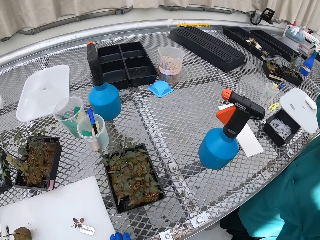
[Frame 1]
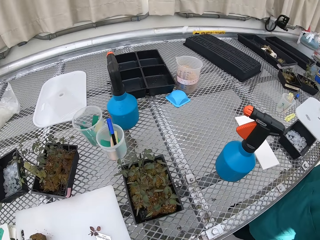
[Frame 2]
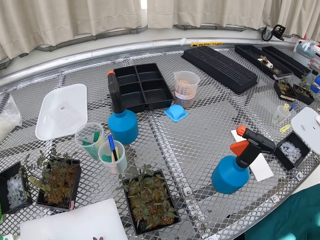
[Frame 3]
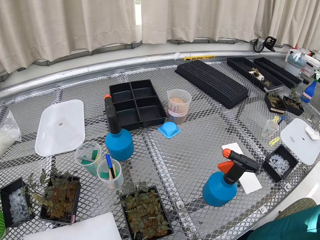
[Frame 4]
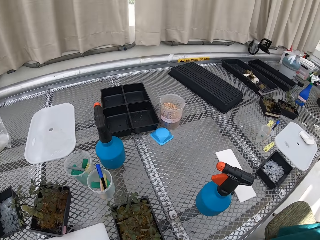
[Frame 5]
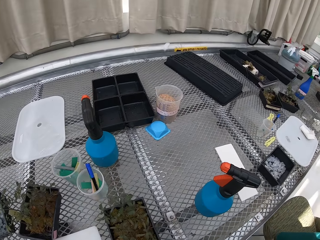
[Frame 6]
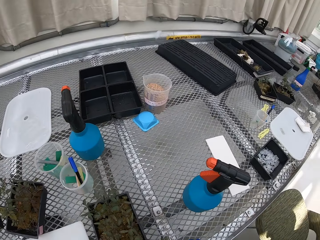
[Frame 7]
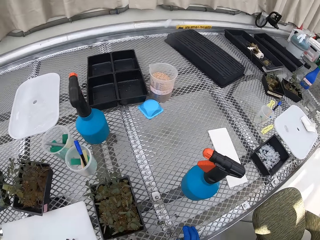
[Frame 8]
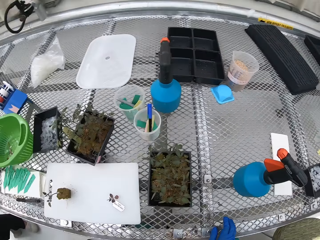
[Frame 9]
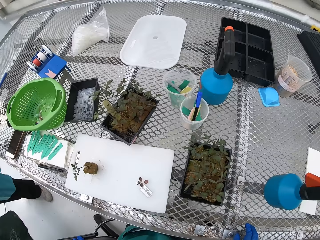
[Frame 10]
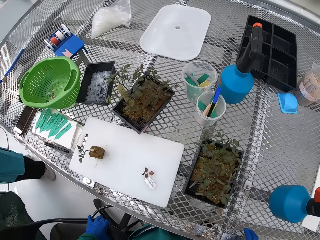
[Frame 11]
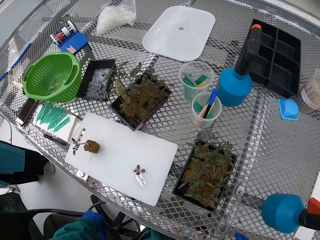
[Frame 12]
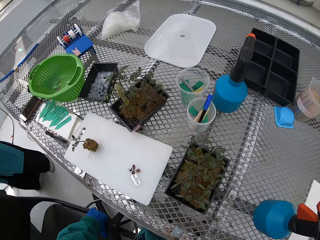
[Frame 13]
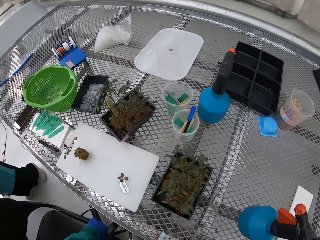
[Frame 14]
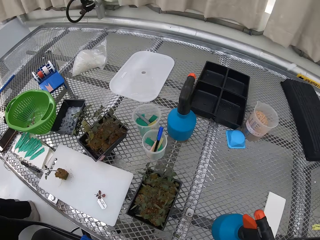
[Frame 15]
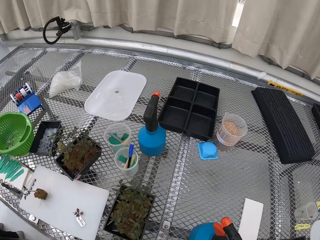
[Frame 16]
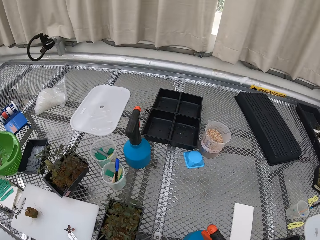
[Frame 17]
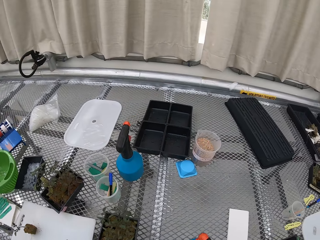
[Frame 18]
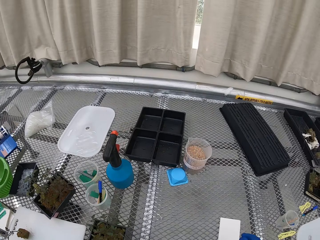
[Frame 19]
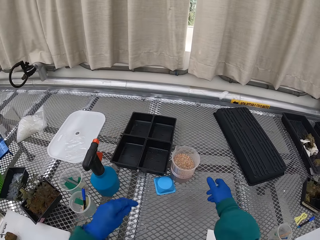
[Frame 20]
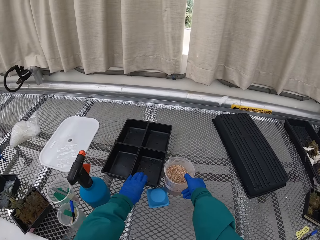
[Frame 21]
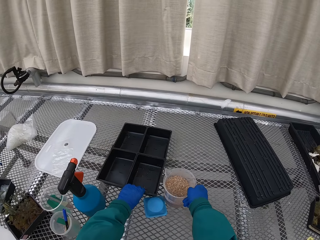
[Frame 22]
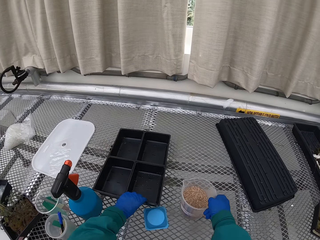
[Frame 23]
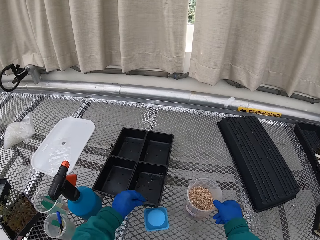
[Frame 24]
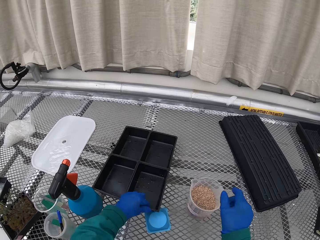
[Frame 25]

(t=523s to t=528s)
The camera wearer adjusts the chair. They pick up the container from the other container.

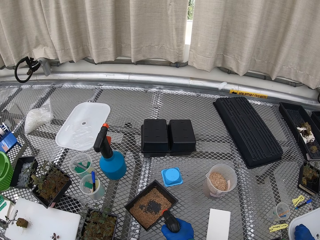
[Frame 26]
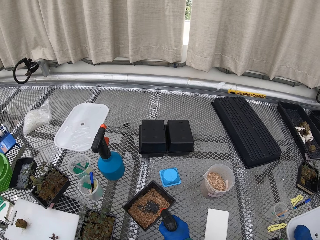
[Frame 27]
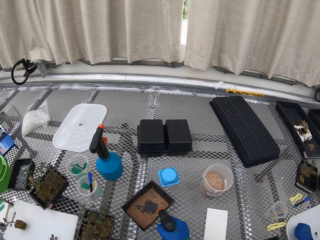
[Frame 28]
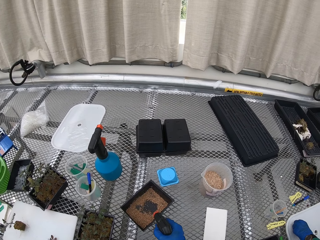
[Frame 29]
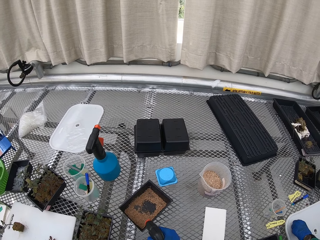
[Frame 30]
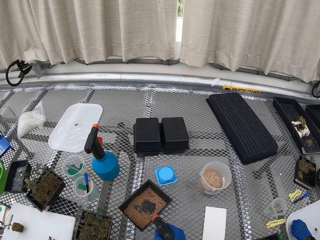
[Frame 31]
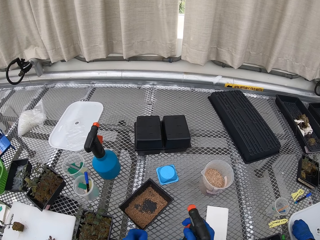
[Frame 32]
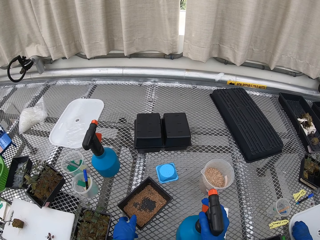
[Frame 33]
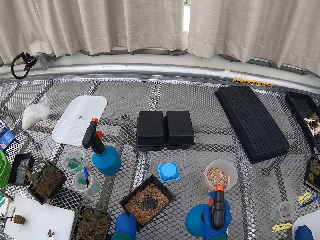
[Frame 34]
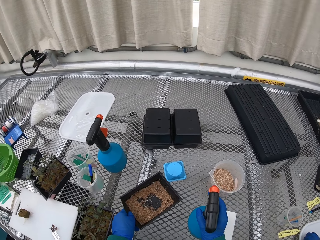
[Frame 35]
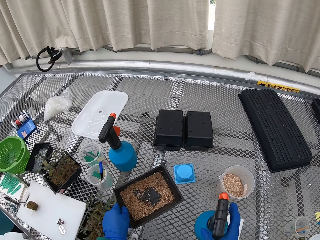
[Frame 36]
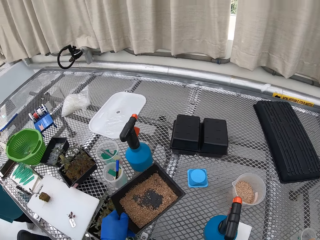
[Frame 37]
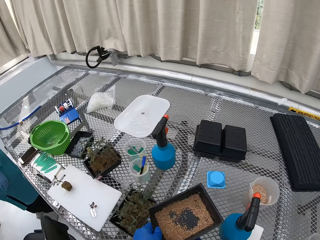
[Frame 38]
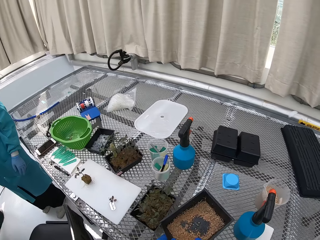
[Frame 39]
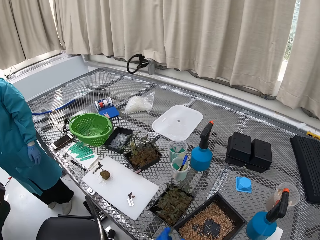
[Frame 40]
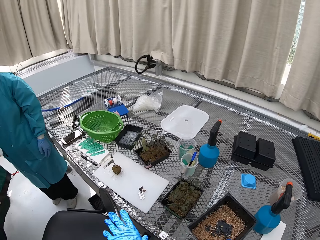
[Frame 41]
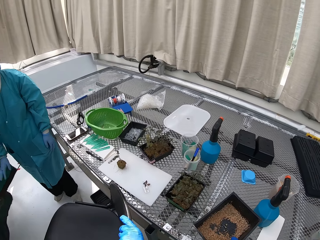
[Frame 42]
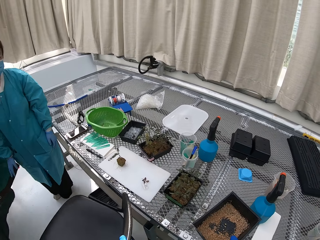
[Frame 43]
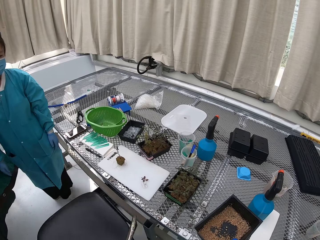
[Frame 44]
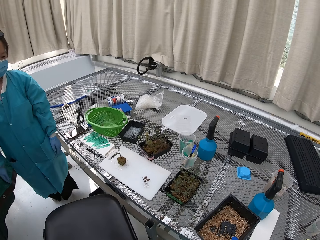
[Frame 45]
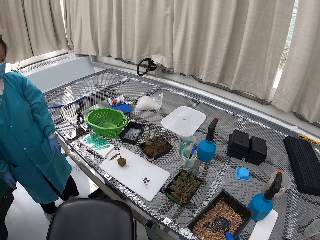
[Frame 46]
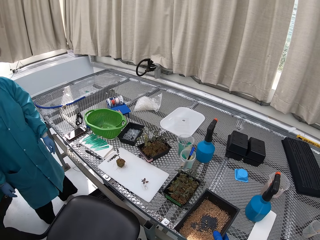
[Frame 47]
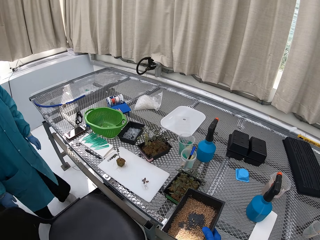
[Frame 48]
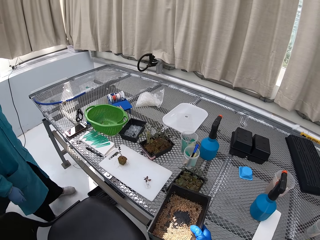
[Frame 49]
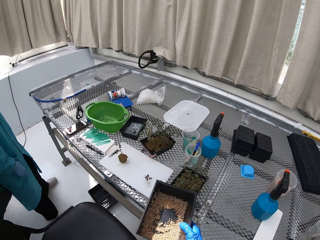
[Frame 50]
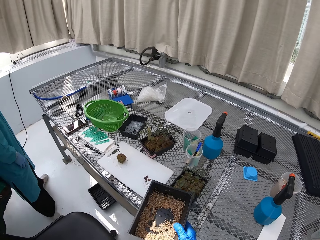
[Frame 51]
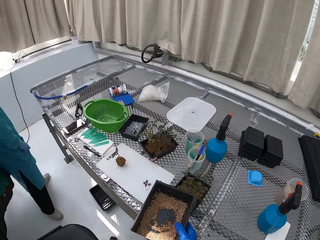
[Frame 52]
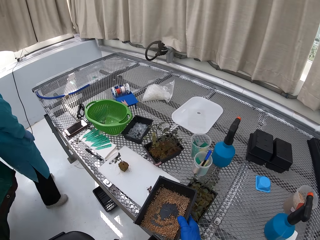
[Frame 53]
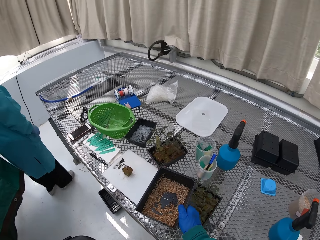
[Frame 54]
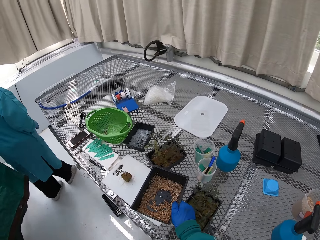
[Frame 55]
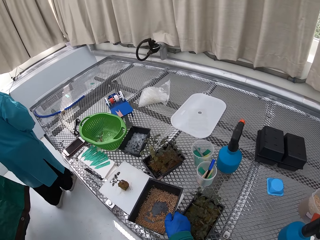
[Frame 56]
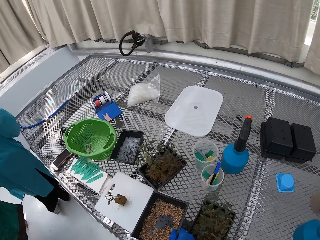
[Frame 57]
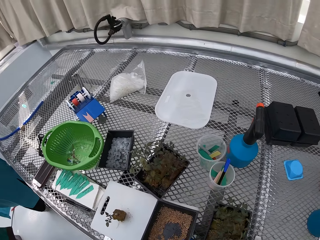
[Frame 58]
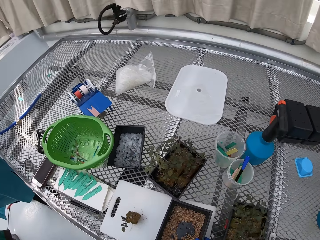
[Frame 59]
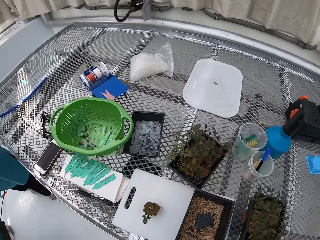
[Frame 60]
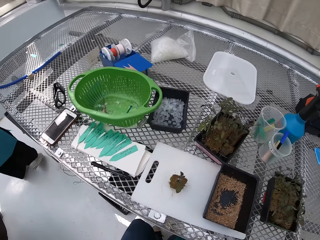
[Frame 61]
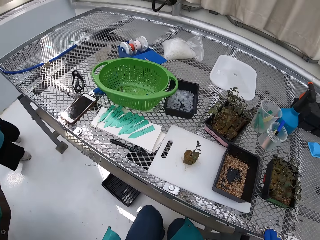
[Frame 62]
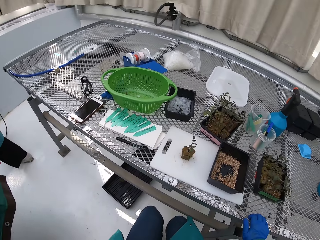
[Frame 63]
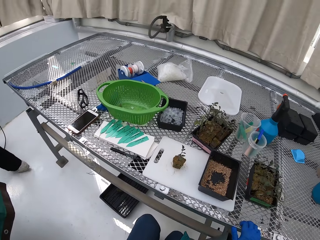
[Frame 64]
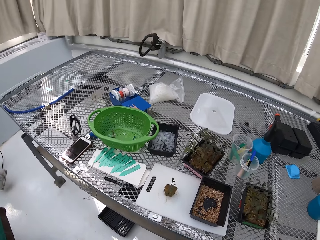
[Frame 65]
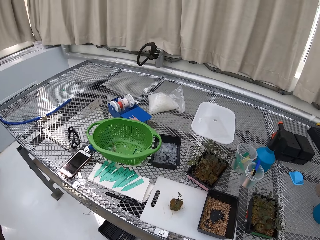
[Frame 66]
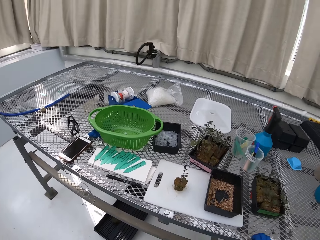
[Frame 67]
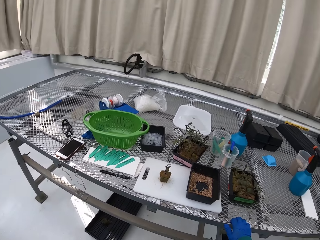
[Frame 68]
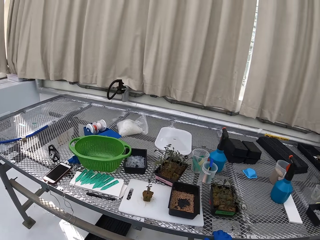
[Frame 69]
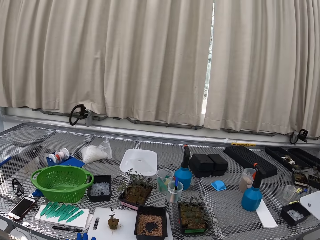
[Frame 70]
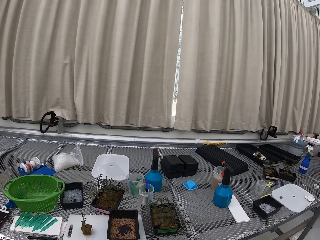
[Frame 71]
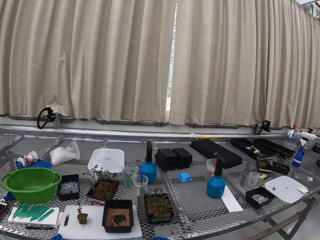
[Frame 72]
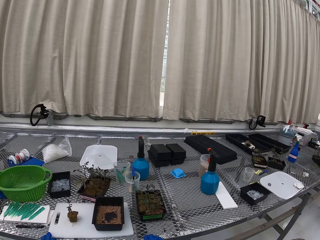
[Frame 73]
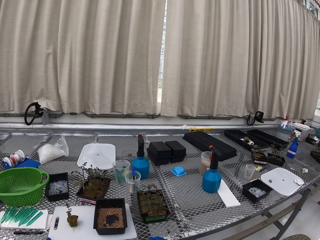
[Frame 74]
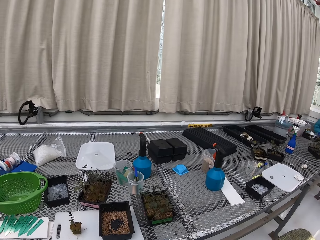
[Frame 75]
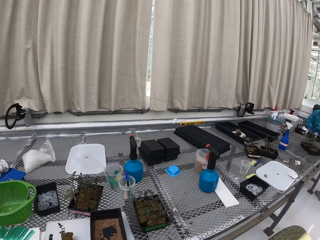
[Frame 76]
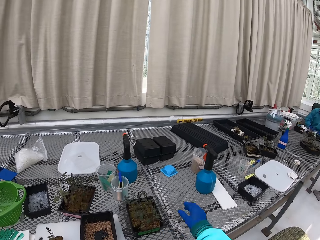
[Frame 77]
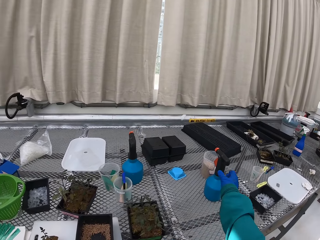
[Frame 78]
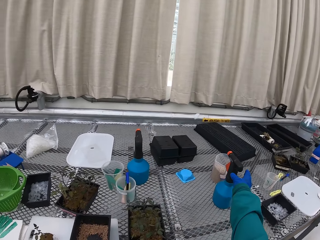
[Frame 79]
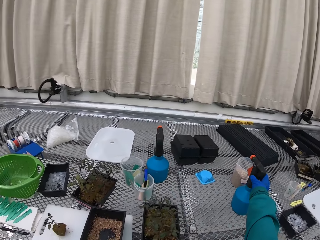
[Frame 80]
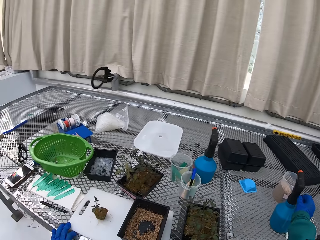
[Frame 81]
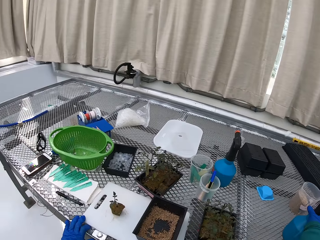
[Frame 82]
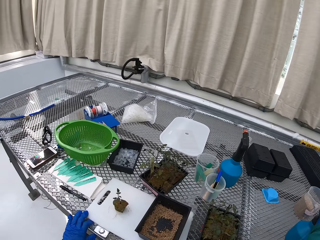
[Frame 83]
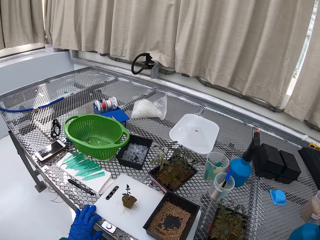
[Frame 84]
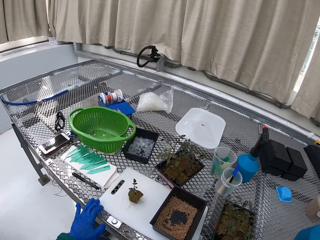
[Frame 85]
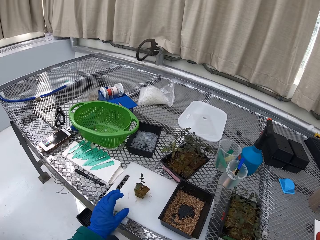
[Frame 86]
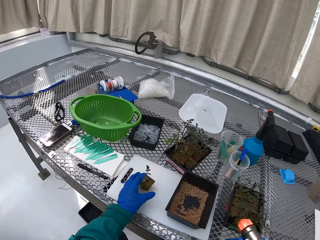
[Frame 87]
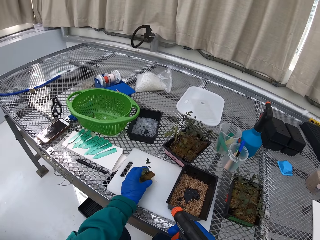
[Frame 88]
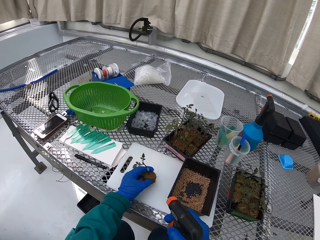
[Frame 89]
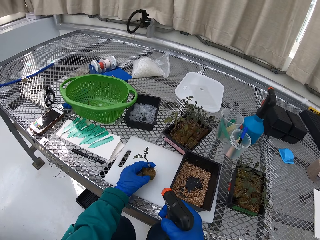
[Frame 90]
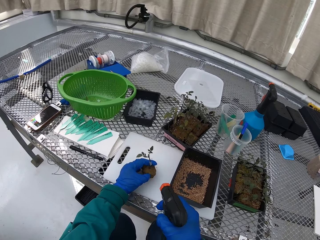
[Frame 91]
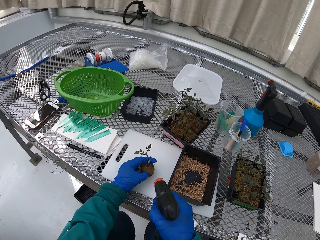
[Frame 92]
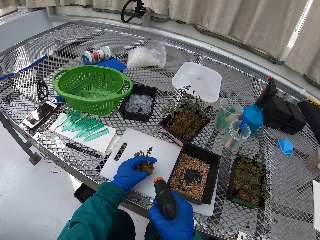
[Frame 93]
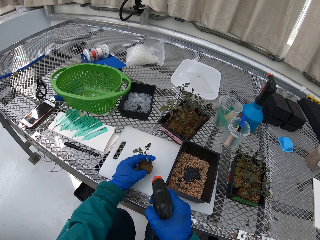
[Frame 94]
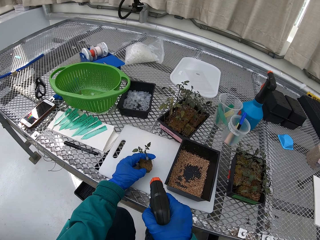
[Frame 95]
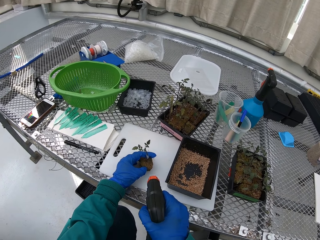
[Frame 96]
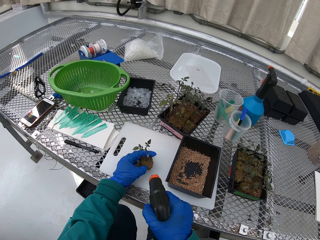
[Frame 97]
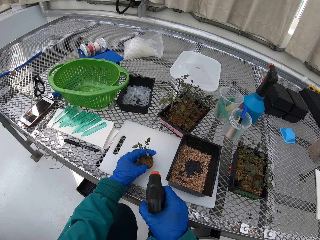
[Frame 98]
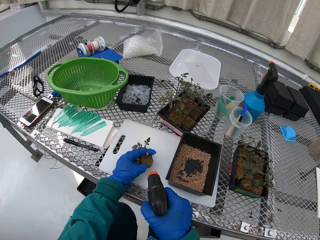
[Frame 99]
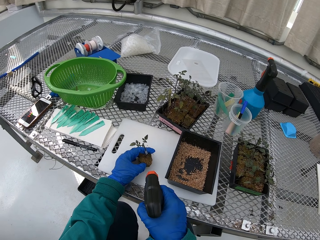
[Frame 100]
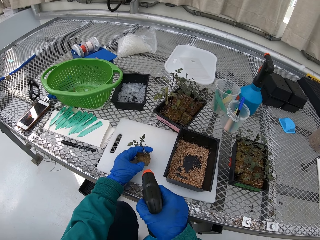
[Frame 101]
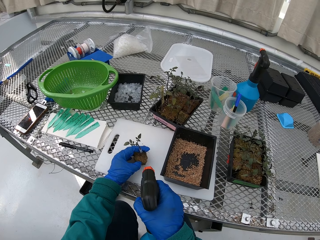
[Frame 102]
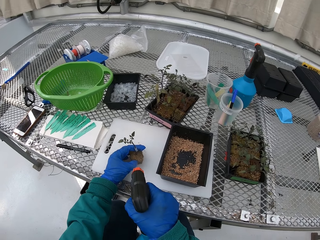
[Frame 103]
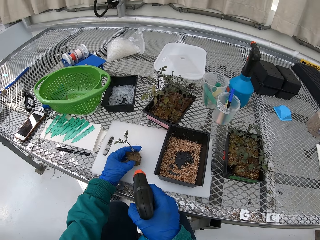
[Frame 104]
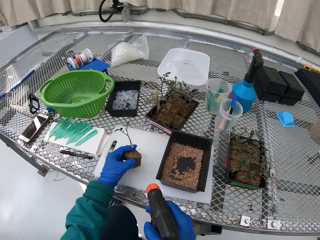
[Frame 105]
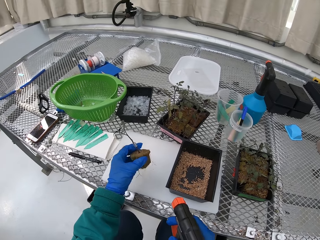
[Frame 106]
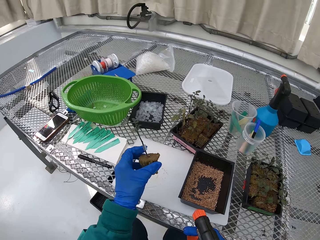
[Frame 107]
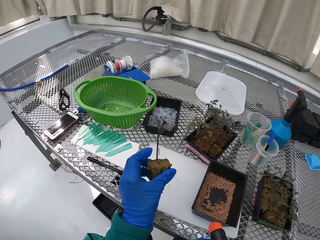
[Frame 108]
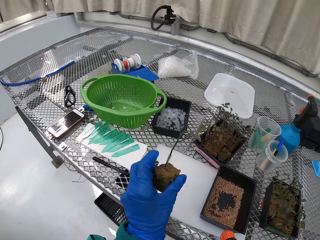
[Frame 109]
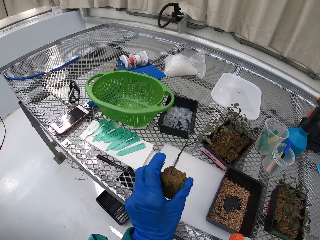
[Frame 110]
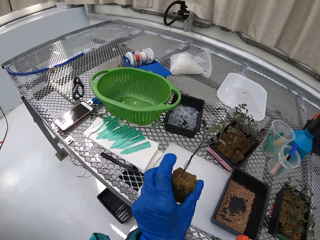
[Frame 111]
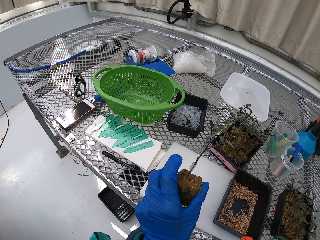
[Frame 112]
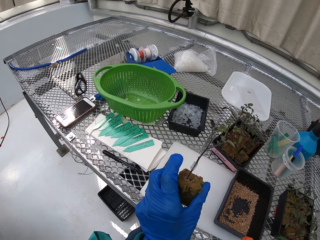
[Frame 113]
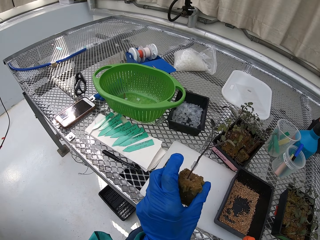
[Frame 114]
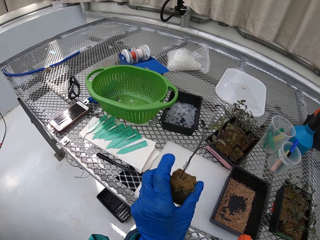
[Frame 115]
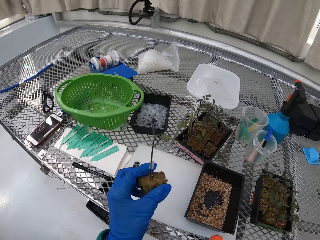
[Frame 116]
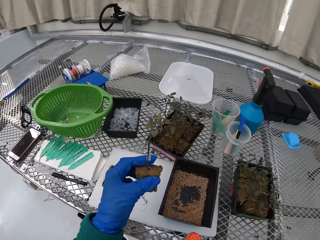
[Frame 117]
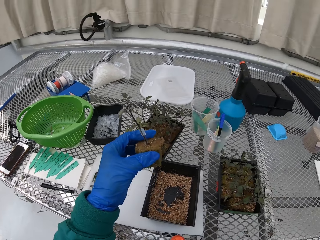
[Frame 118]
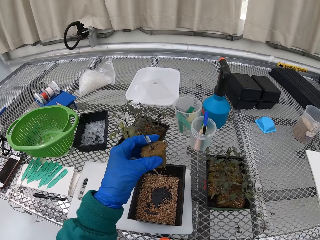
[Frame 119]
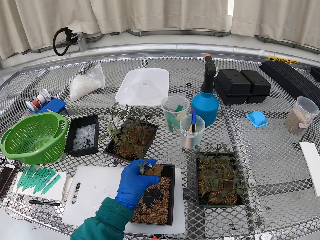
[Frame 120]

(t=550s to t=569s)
The camera wearer puts down the spraying bottle. They shake the container. They pick up the container with sand. They adjust the chair. They revolve the chair. A lady walks away. The camera wearer places the tin on the table. They pick up the sprinkle bottle. They pick up the seedling. They spray the seedling. They check on the seedling.
